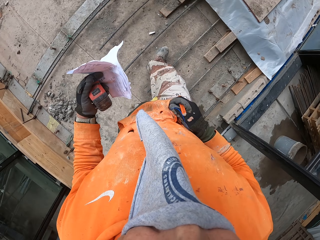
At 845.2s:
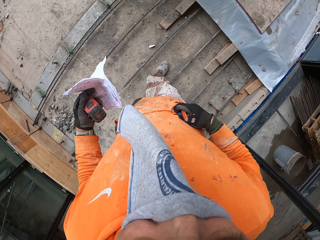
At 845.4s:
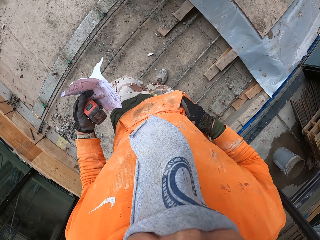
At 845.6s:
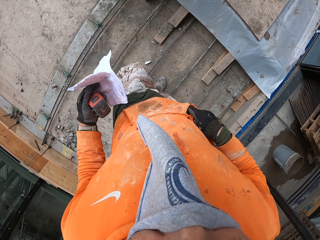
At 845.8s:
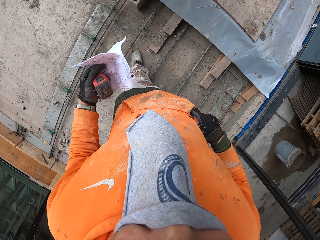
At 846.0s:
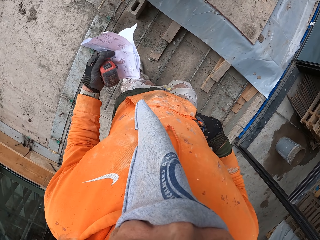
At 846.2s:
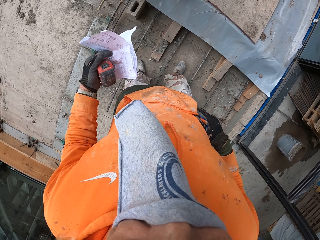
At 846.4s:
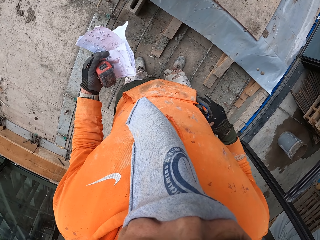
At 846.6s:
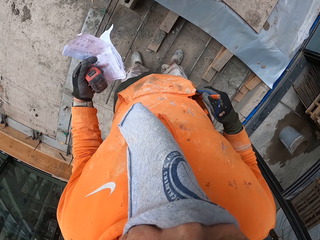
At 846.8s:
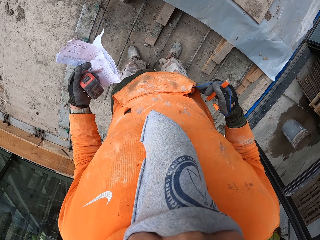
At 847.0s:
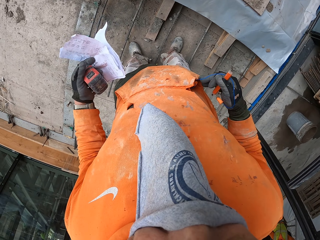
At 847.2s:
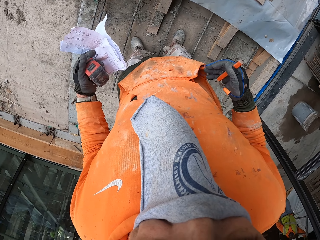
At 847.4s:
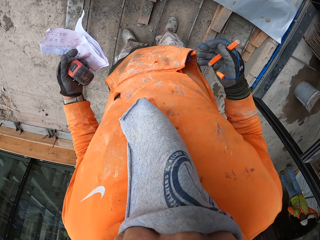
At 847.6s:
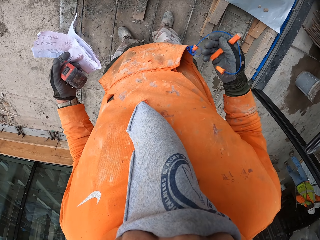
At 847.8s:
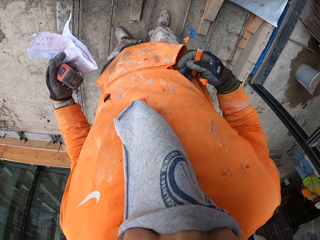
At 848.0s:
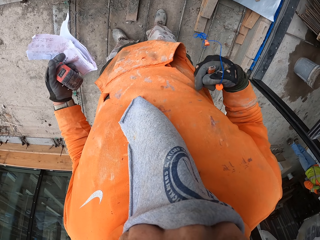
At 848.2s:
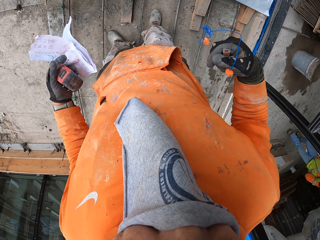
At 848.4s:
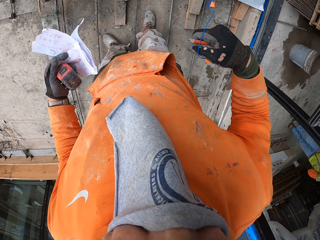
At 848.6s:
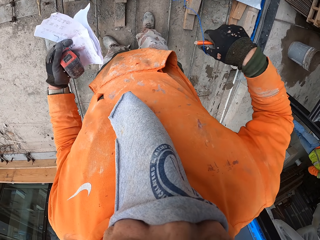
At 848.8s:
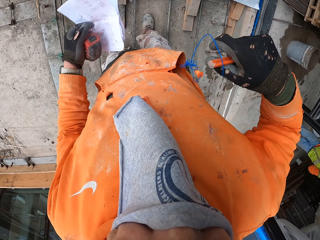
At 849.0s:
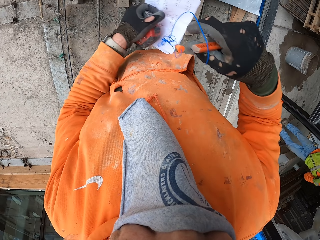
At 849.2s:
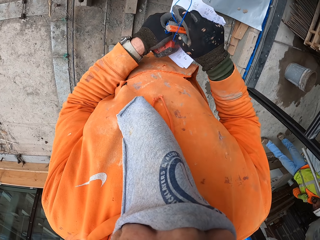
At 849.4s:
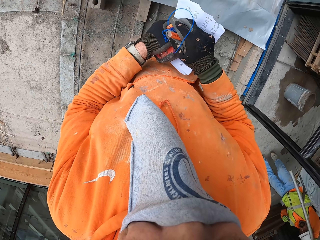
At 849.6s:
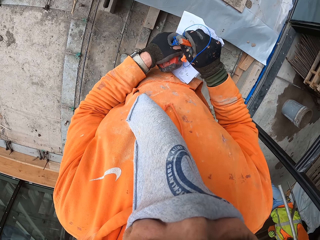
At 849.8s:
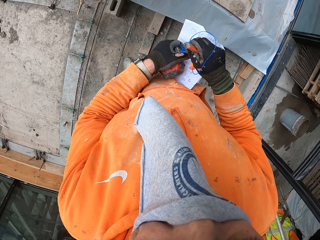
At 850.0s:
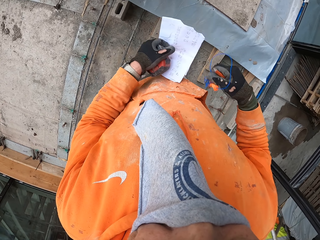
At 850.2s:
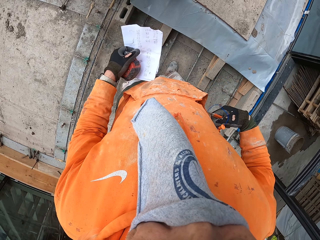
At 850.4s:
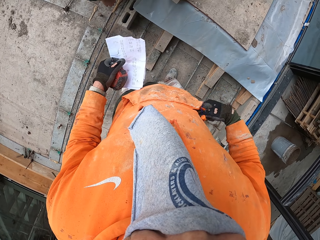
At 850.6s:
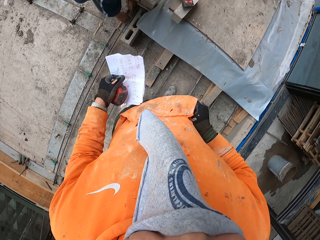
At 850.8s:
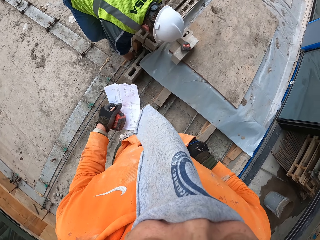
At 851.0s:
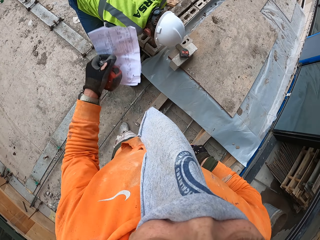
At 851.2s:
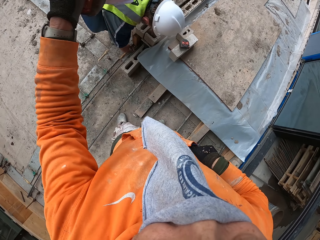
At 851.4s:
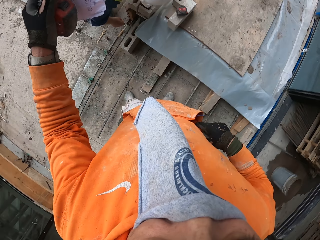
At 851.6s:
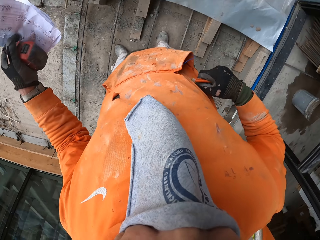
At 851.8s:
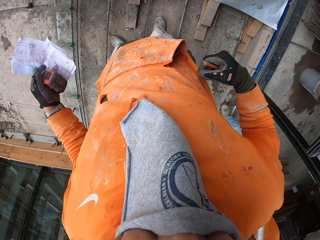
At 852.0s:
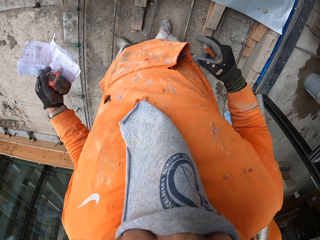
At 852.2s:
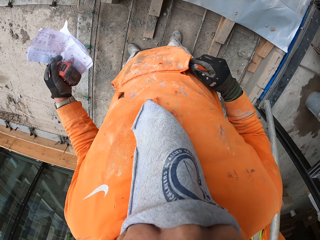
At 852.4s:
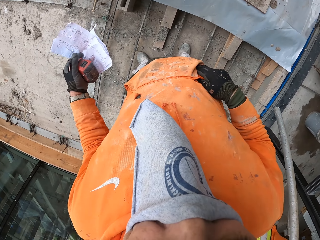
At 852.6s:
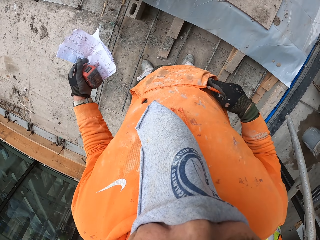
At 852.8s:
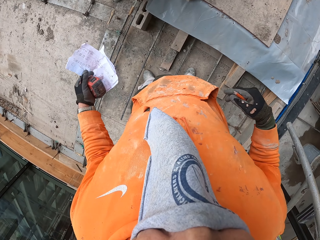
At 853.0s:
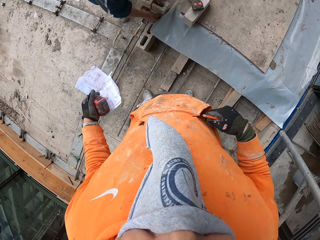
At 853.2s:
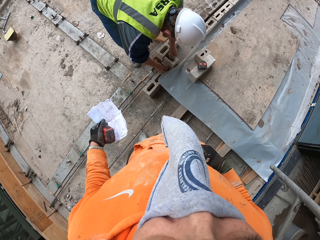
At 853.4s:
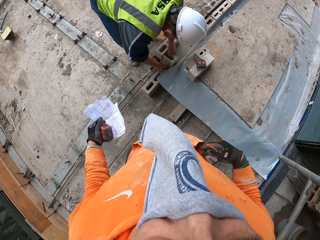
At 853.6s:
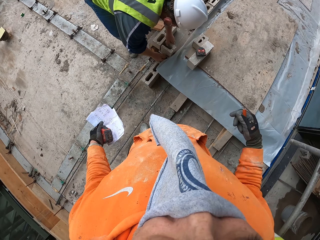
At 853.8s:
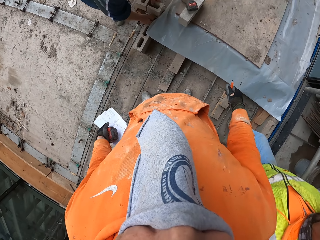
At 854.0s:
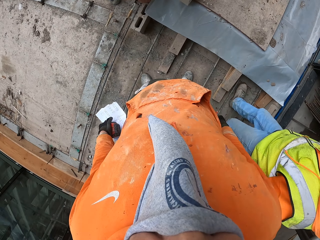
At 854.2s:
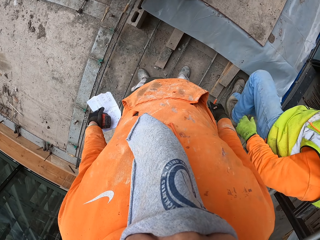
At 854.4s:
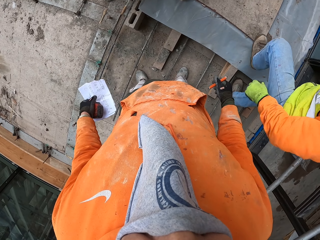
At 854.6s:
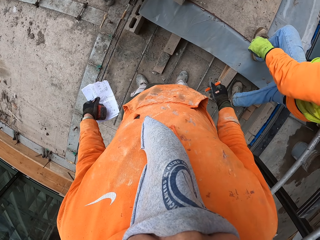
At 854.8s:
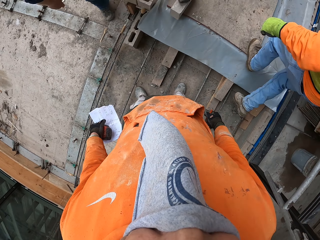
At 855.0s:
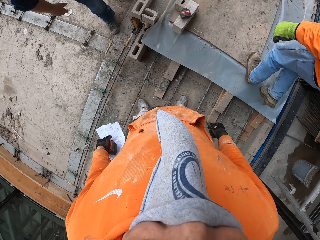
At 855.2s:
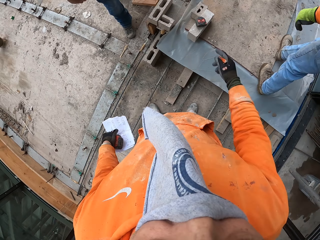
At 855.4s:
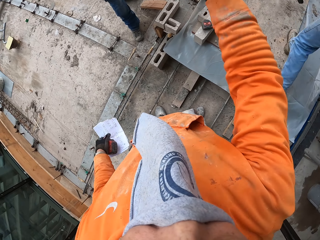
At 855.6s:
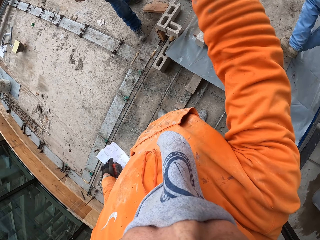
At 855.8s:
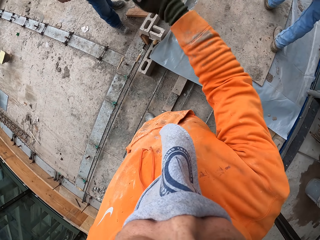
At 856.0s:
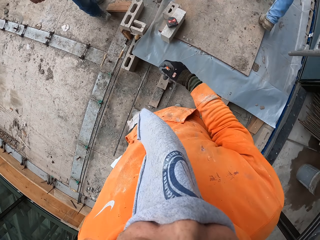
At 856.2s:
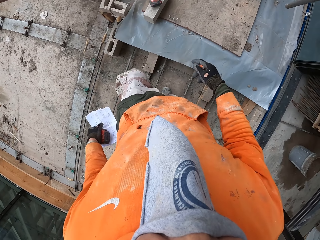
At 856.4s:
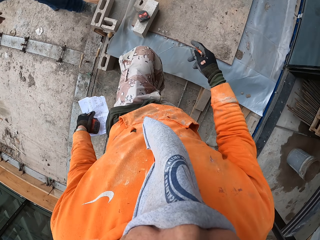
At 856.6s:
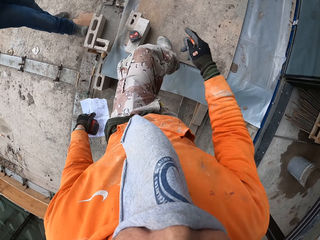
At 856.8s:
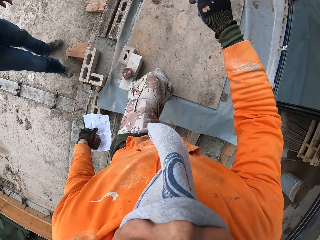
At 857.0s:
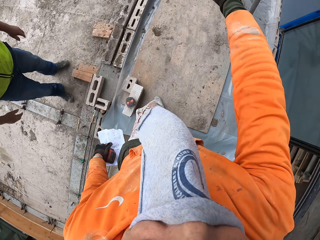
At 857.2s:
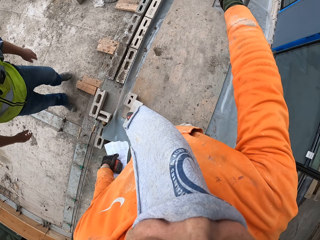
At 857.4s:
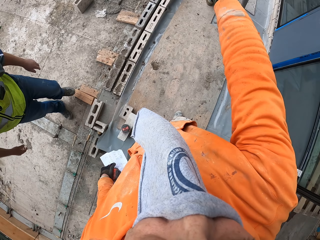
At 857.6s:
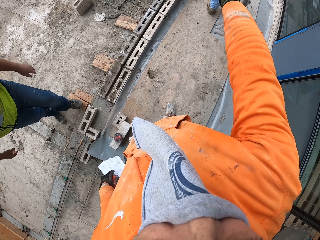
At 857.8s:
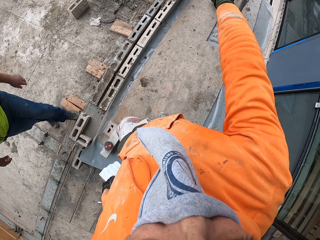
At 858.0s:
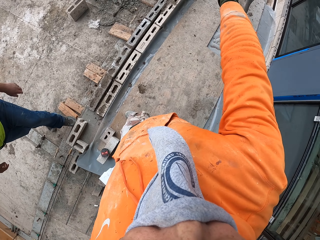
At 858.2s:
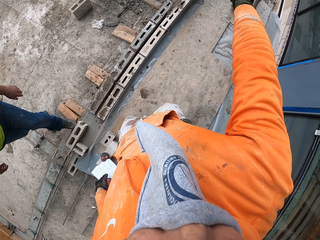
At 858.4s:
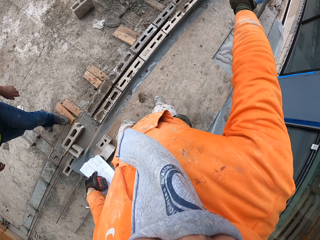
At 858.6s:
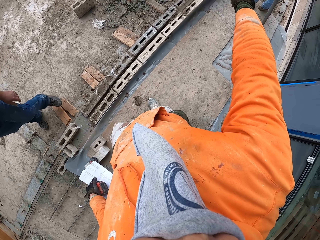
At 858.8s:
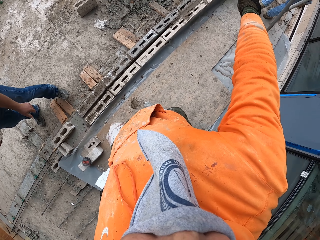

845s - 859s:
The camera wearer walks around the new building foundation. He puts the earphones in the jumper pocket. He removes the earphones from the jumper pocket. He moves a hand. He places the earphones on the left hand. He removes the earphones from the left hand. He puts the earphones in the jumper pocket. He moves his hands. He raises up the left hand. He drops the hand down. He removes the hand from the jumper pocket. He touches the jumper pocket. He removes the hand from the jumper pocket. He raises the hand up. He drops the hand down. He walks around the new building foundation.

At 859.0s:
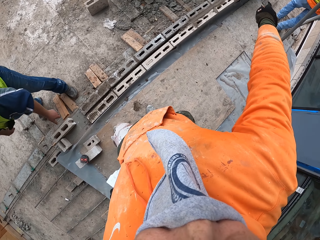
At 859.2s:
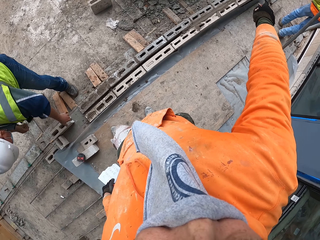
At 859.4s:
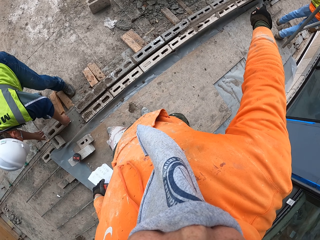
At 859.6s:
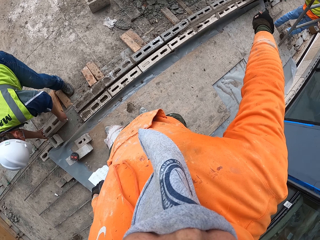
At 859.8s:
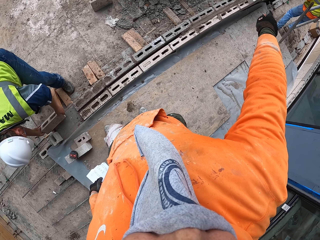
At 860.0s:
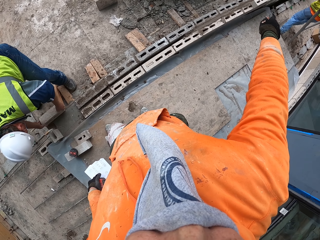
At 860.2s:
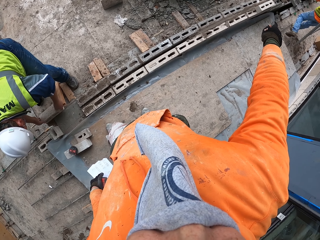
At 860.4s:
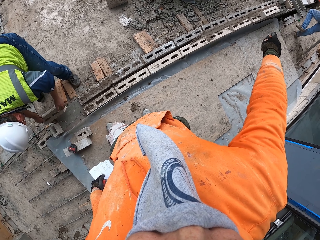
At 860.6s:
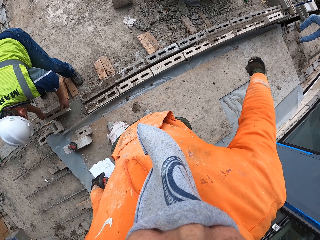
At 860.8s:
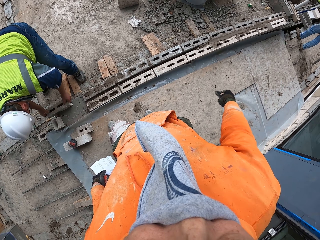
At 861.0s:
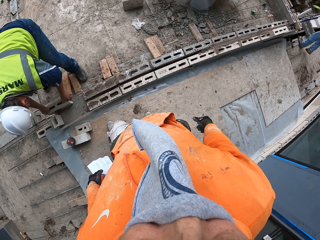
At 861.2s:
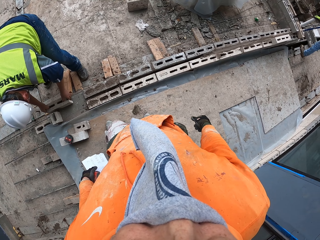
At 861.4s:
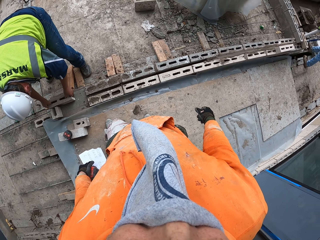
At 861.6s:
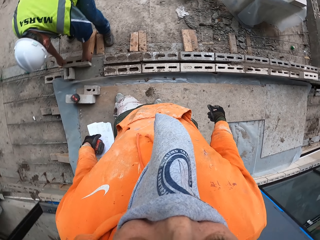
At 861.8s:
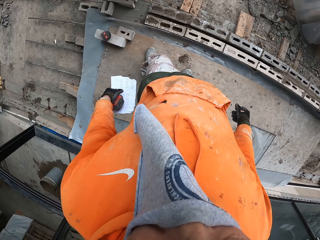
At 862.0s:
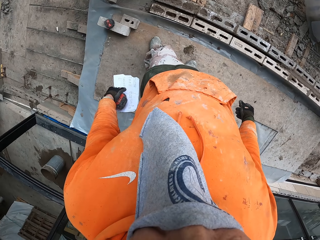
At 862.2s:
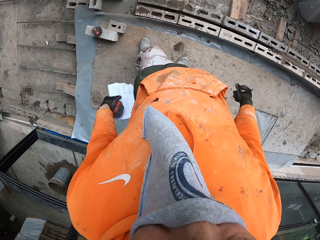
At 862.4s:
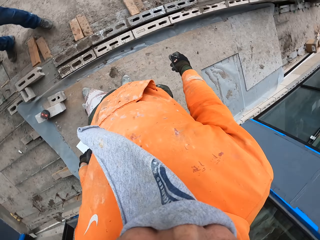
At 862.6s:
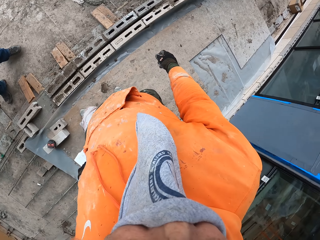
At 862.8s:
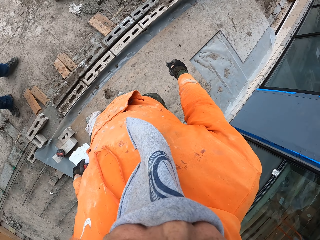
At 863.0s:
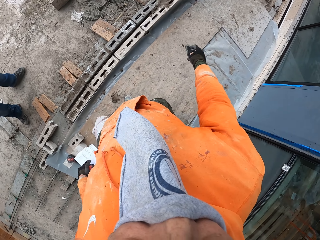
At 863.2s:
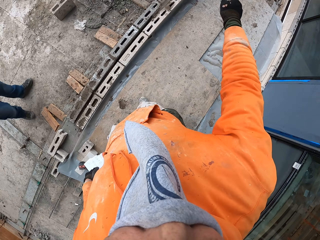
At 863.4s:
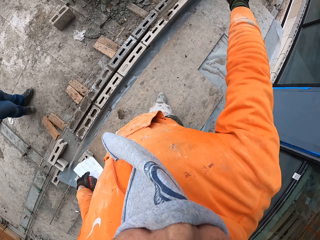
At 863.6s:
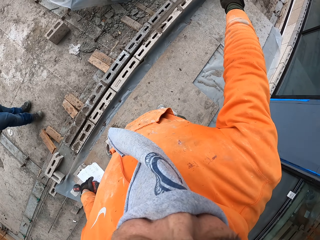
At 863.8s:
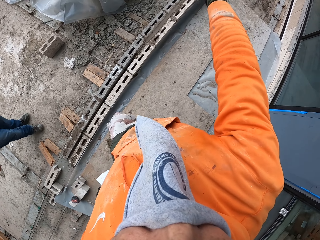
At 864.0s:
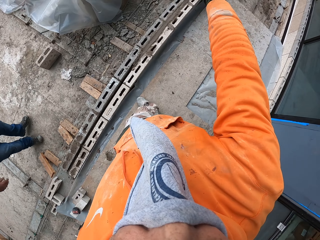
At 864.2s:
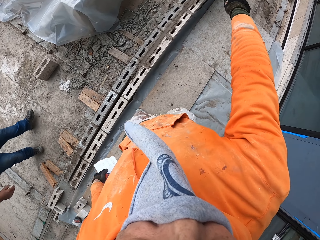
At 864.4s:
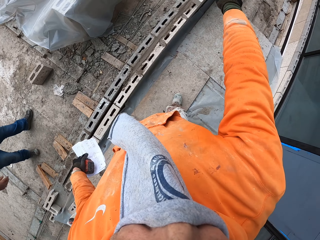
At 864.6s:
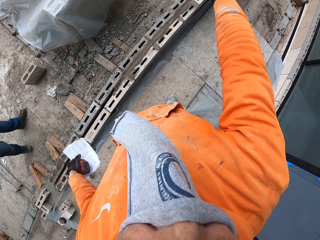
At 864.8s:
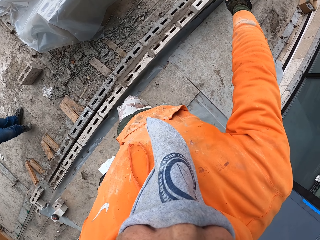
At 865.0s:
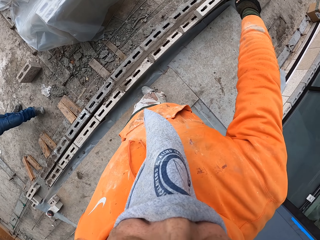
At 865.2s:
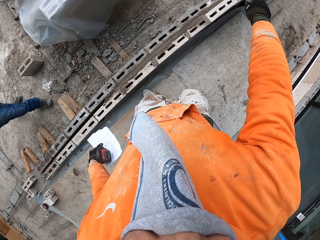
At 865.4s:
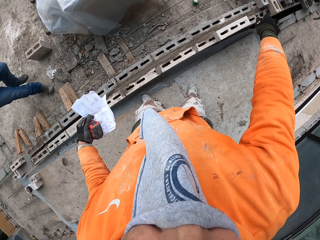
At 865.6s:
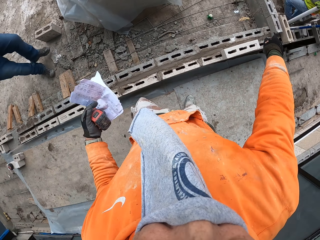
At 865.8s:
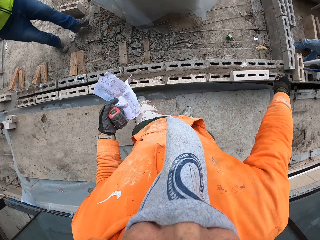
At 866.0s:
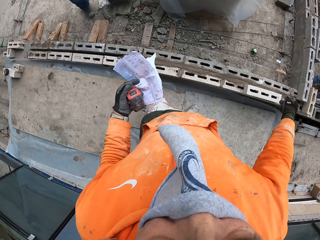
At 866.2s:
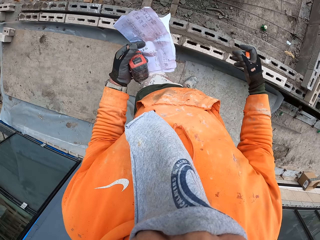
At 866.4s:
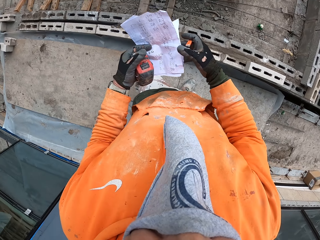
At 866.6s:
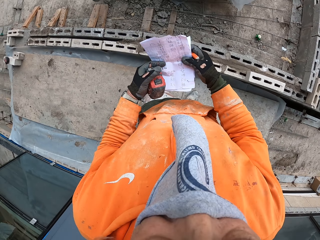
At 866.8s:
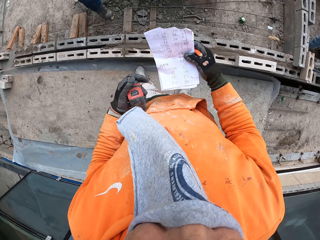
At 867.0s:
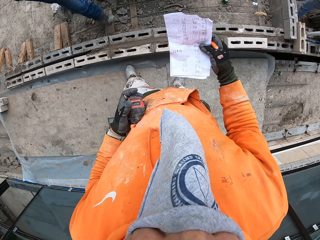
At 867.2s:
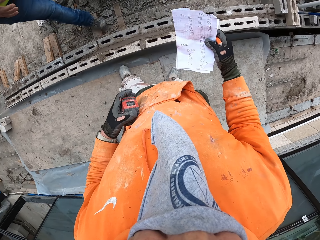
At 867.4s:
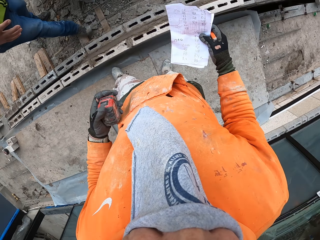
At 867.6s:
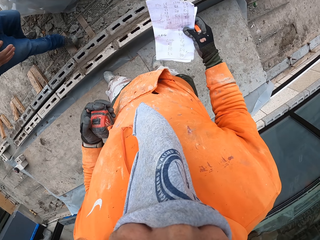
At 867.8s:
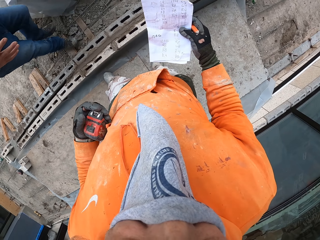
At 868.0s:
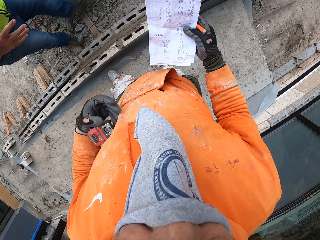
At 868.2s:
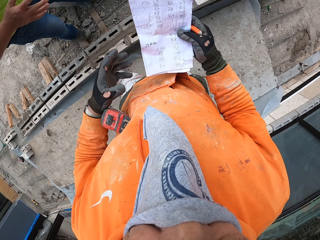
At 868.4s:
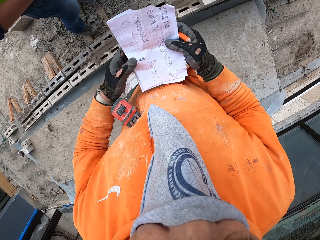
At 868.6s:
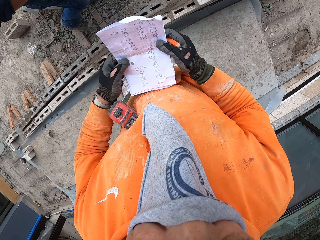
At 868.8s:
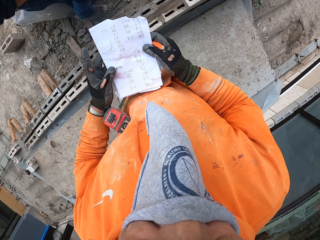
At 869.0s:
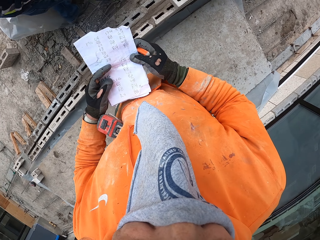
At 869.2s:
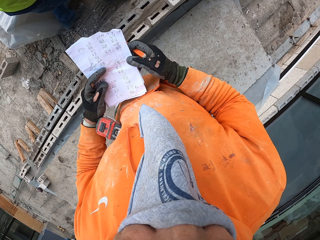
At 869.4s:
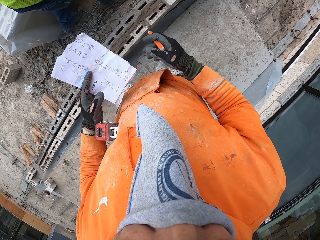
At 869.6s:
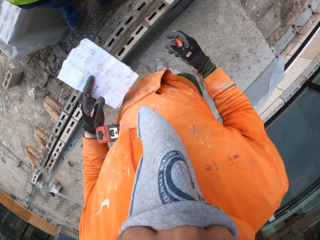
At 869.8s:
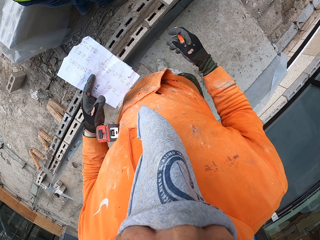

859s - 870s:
The camera wearer points at something. He moves his hands. A person holds the brick on the foundation. The camera wearer looks around the new building foundation. He points at something. He moves his hands. He walks around the building site. He moves a hand. He changes the paper from the left hand to the right. He stares at the papers in his hand. He holds a tape measure with the palm of the hand and stomach. He holds the paper with two hands.
